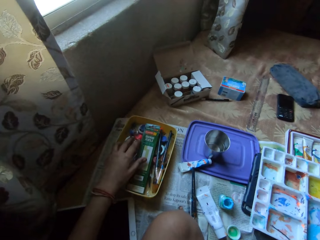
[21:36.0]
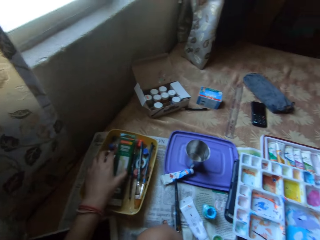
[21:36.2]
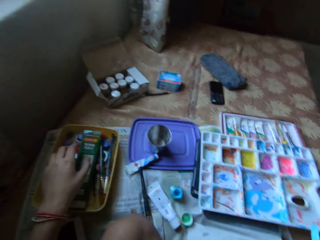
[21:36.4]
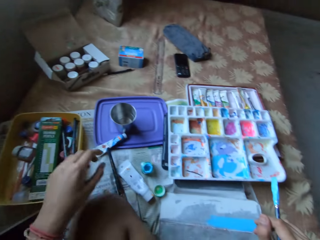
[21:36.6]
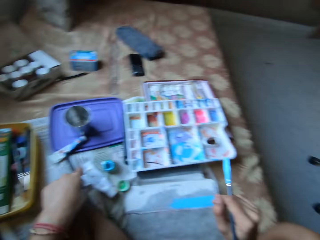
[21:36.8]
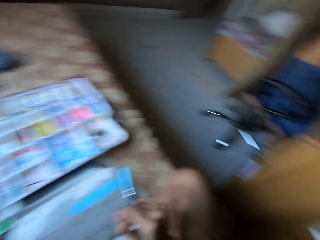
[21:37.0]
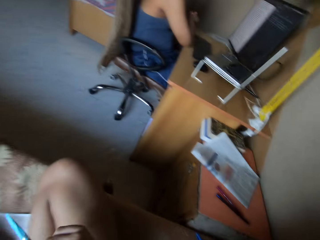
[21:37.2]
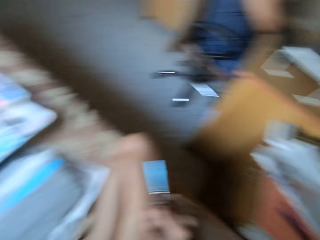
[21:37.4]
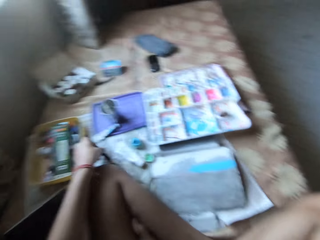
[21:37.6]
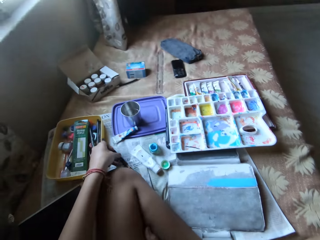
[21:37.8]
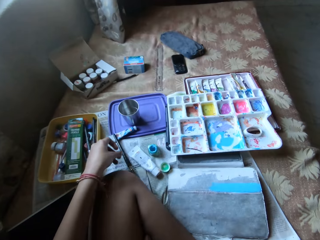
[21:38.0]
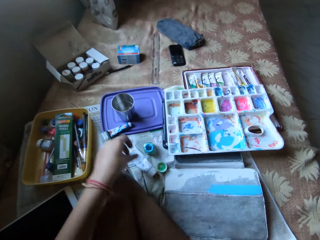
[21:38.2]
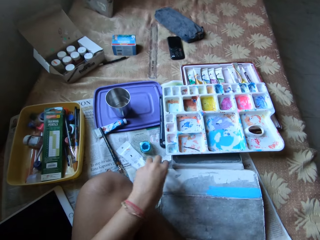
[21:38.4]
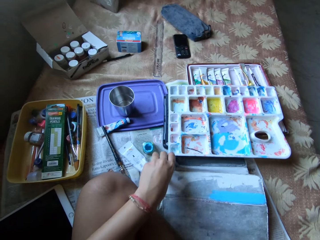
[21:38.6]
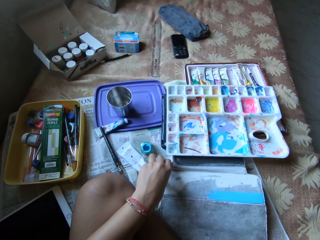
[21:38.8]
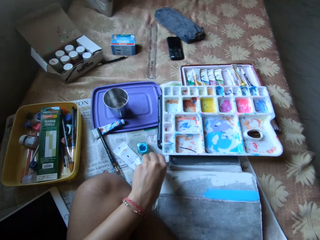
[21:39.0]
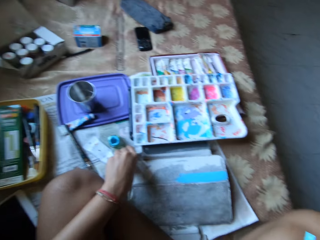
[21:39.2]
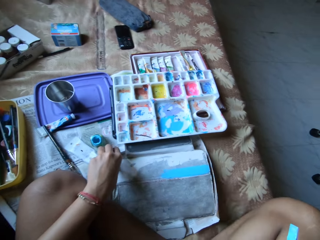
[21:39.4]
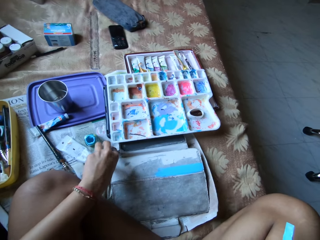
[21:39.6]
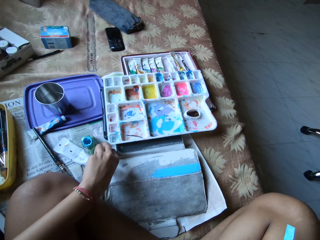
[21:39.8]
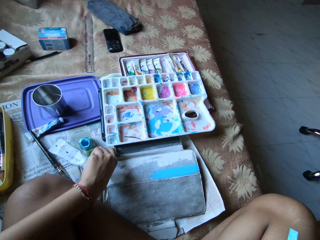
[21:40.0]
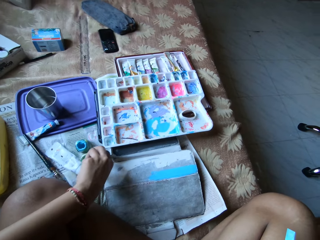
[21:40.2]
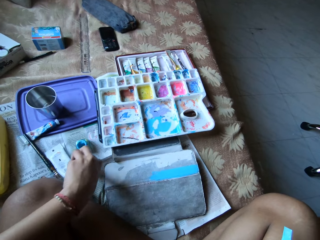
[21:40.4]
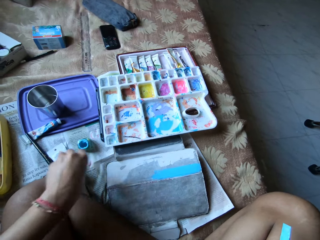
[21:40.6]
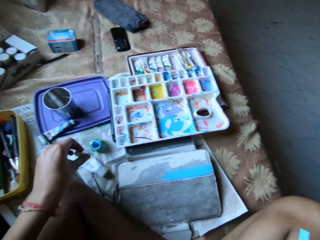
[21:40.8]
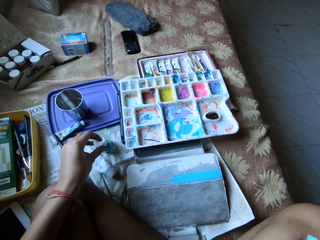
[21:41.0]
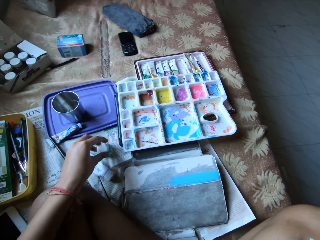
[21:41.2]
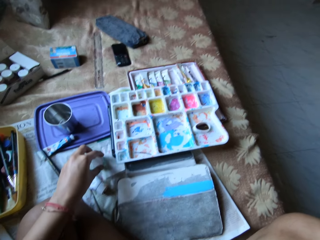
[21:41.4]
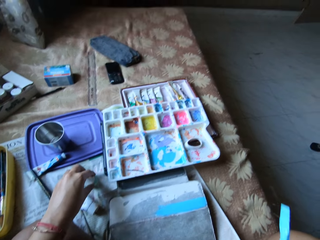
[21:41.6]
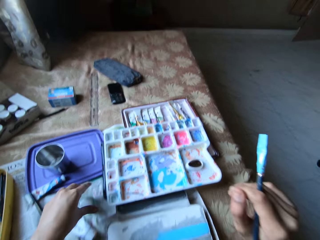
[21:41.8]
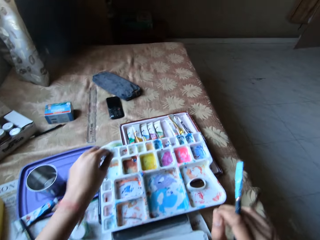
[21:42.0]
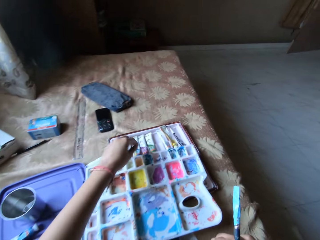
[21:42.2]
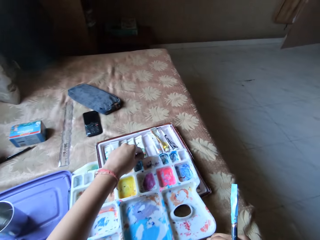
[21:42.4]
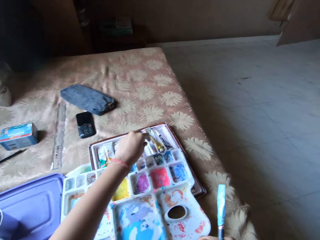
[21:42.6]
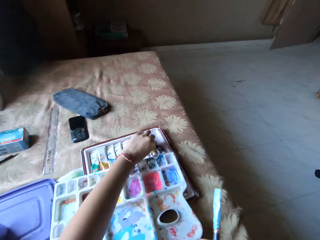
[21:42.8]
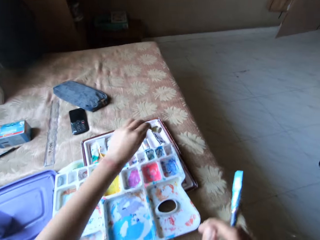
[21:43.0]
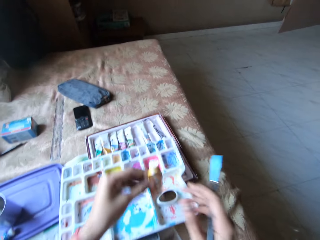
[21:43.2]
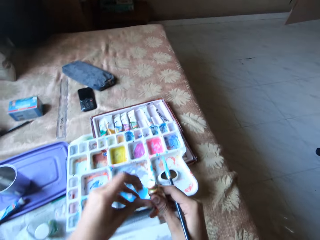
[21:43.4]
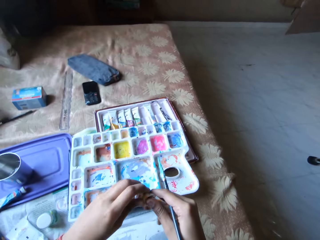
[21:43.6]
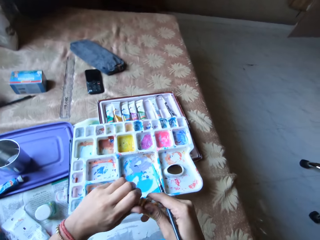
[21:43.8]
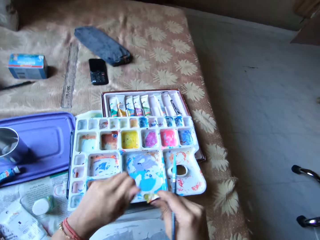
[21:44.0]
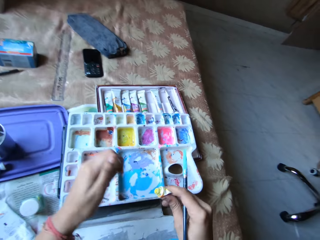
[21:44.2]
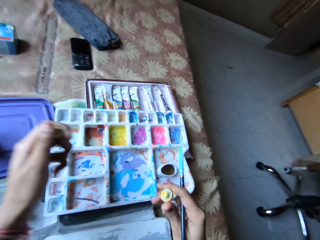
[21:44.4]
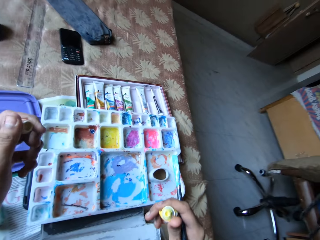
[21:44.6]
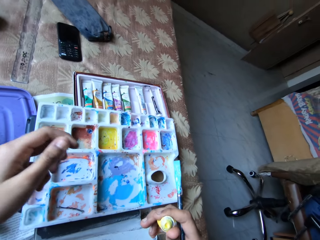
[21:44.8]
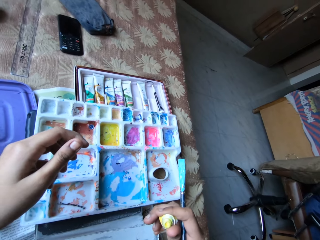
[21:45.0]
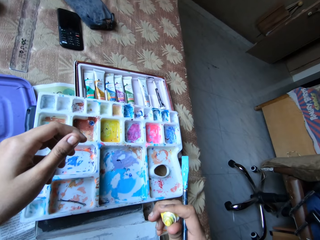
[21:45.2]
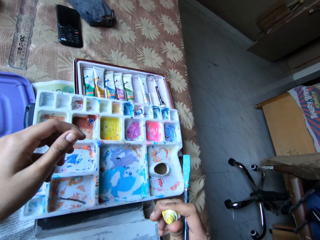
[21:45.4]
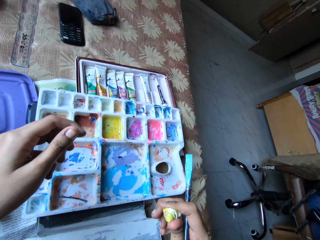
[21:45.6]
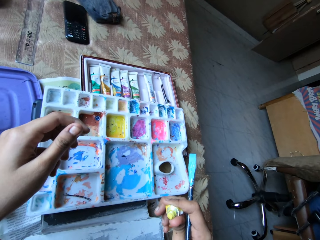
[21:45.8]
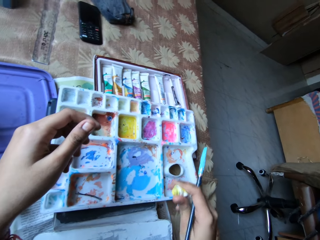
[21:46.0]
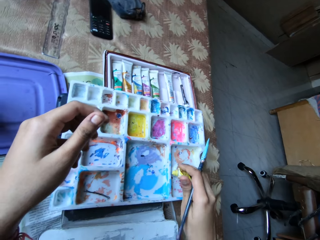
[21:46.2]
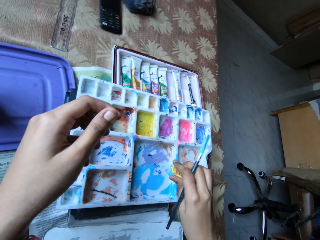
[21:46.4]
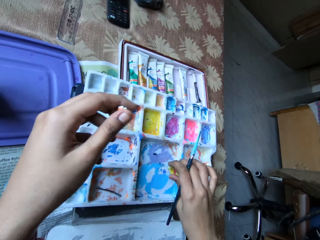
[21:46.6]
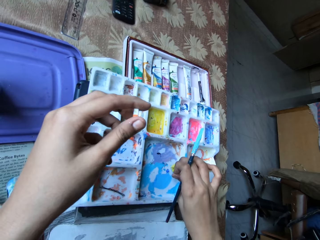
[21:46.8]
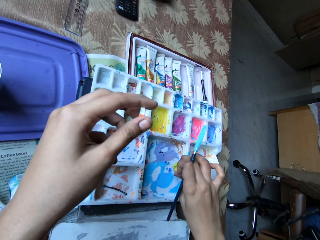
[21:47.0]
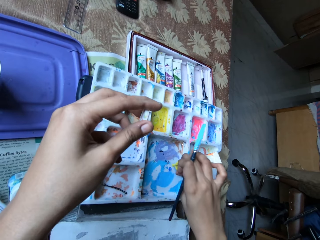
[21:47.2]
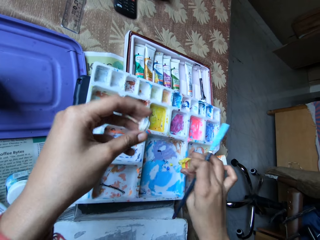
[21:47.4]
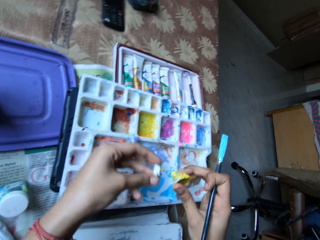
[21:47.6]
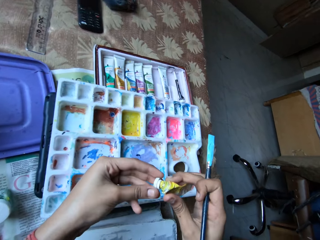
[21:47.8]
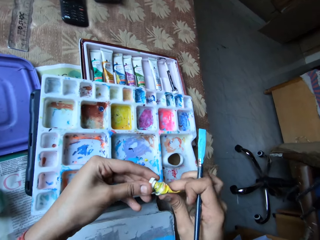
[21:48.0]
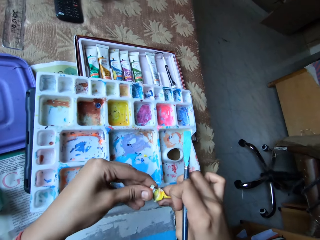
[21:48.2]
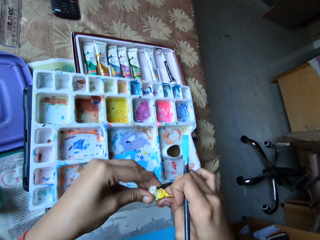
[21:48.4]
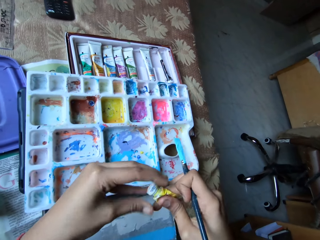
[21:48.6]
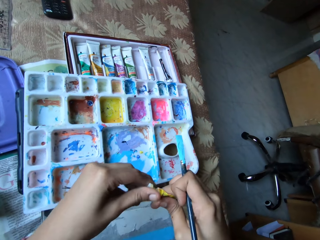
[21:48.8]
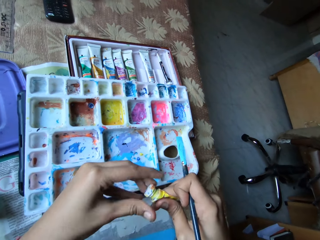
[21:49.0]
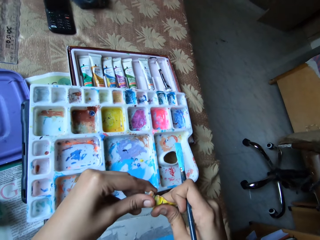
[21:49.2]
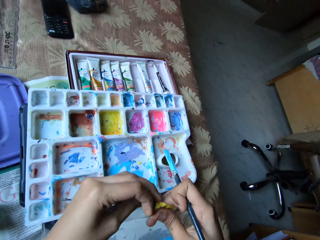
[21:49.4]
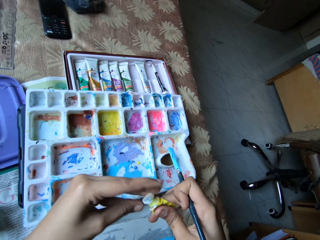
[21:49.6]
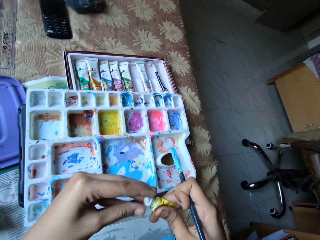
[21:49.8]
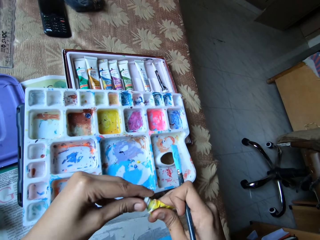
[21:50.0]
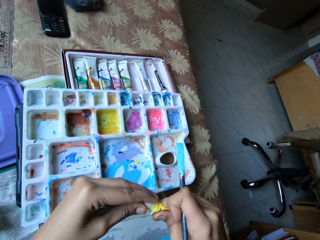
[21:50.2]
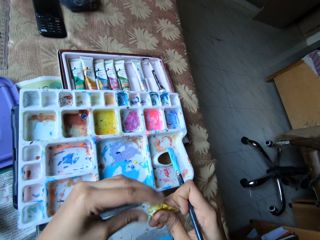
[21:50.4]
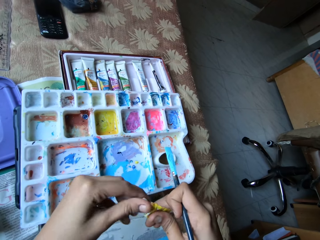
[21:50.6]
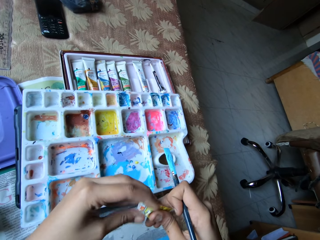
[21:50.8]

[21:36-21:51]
The camera wearer picks up the lid of the can of watercolour from the bed with her left hand. She covers the can of watercolour tube on the bed with the lid in her left hand. She picks up a lid with the left hand. She takes a paint tube from the white tray on the bed with her left hand. She opens the lid of the paint tube with her left hand. She presses the paint tube in her right hand. She applies some paint on the paint palette with the paint tube in her right hand. She covers the paint tube in her right hand with the lid in her left hand.

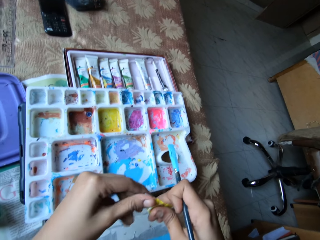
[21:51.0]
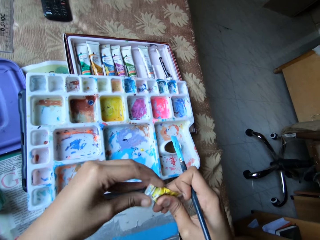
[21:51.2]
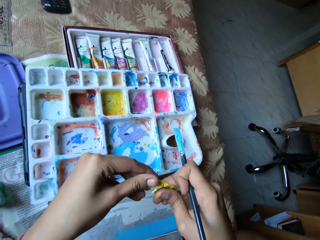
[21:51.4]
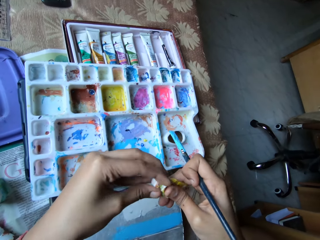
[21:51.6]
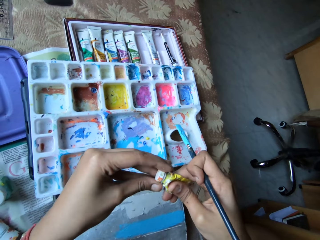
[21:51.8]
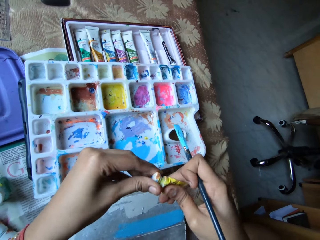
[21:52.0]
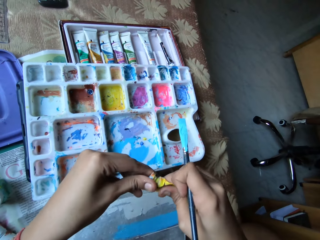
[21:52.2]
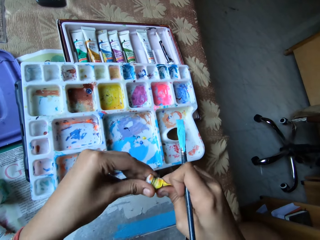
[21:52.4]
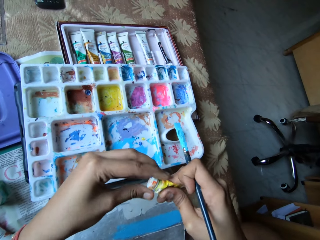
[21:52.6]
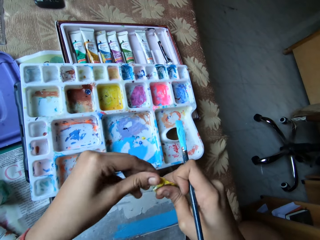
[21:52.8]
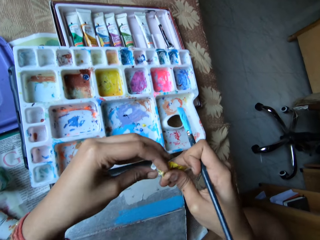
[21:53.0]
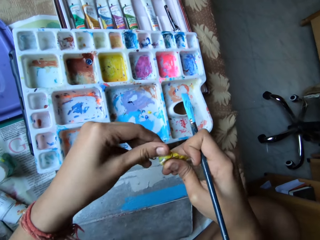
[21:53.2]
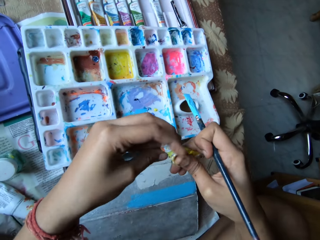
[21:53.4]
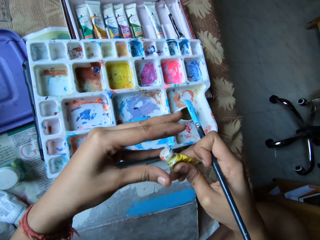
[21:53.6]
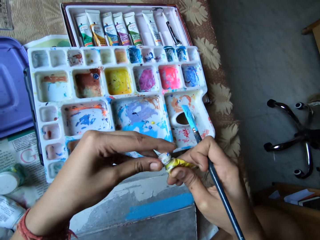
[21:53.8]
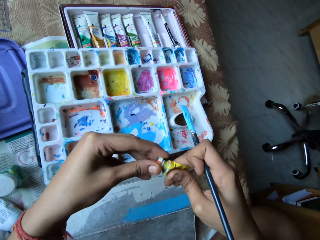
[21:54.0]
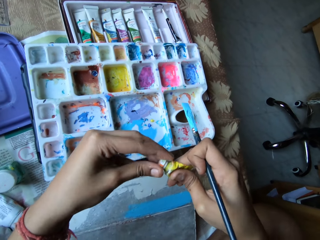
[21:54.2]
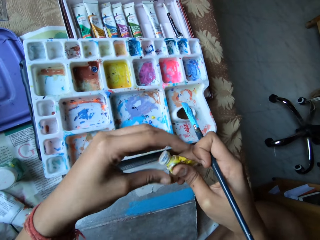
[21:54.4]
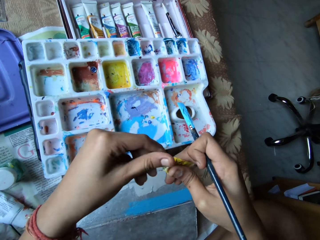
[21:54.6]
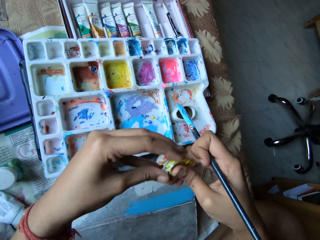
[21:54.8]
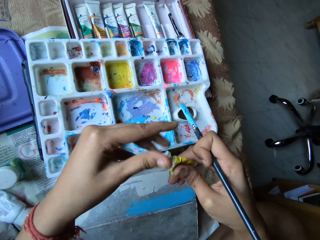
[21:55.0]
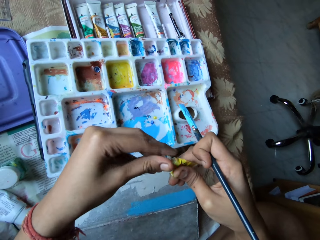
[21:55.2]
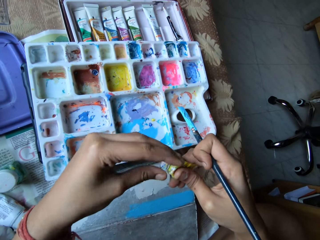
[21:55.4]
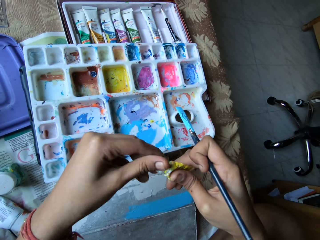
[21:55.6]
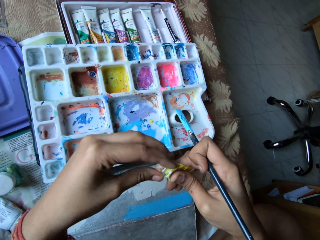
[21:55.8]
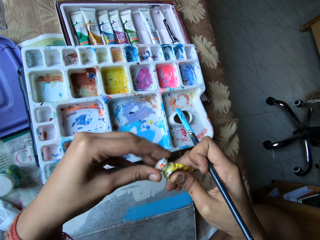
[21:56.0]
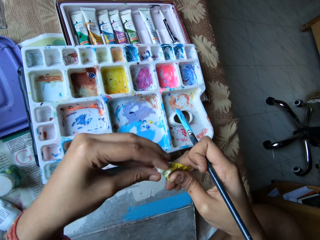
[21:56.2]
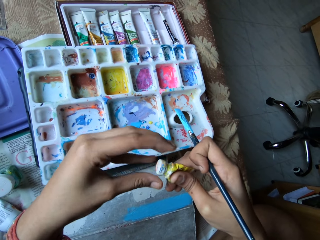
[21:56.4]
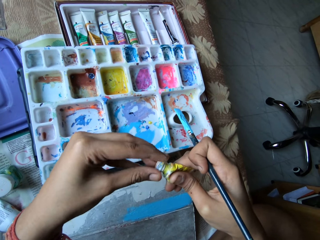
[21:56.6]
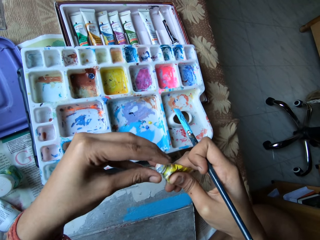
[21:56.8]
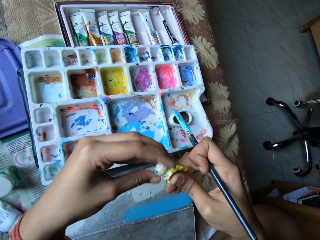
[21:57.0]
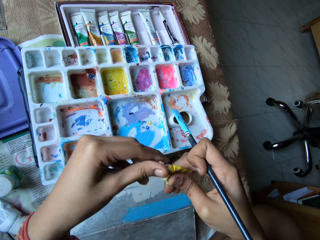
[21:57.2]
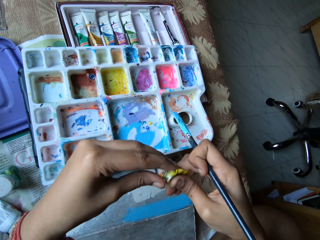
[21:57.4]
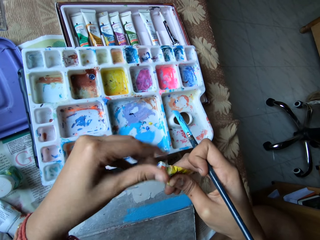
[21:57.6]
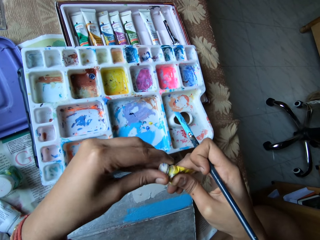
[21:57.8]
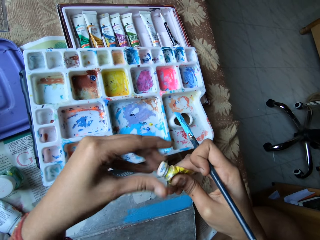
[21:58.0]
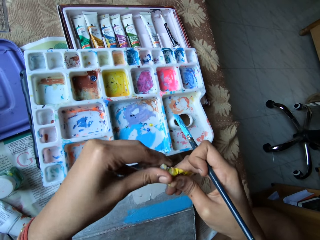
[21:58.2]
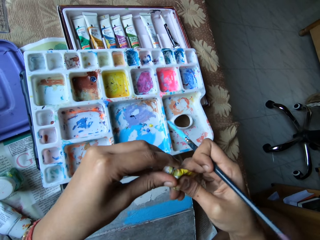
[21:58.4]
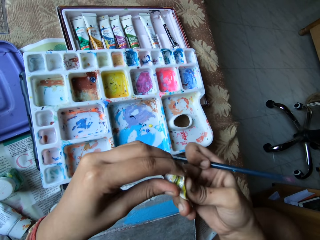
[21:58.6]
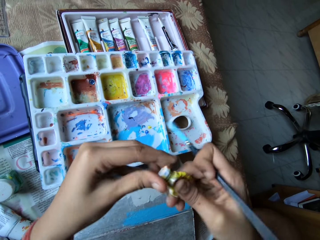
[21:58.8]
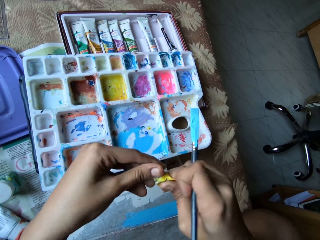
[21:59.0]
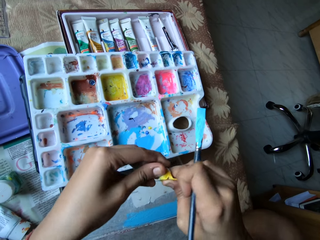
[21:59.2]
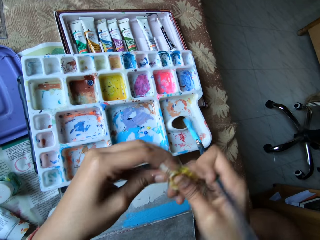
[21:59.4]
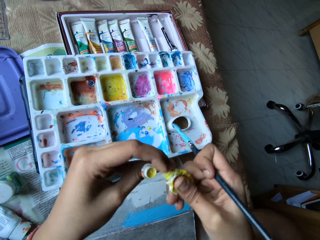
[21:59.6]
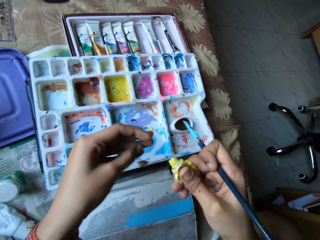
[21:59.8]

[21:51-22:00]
The camera wearer drops the lid on the paint palette with her hands.
